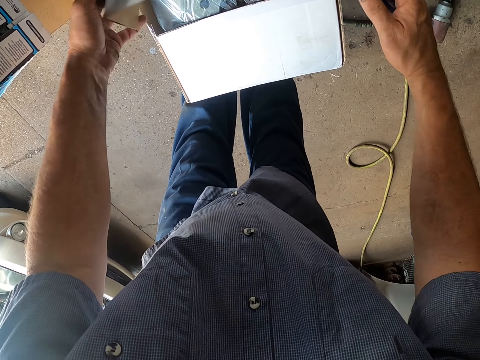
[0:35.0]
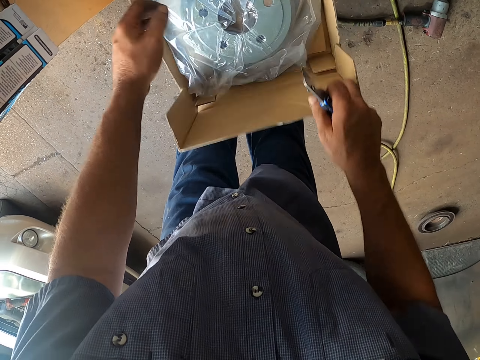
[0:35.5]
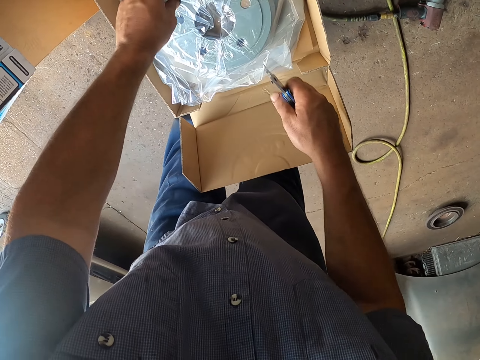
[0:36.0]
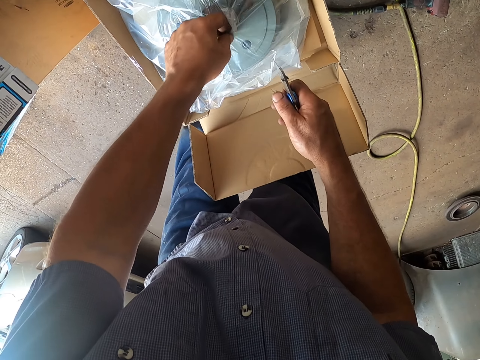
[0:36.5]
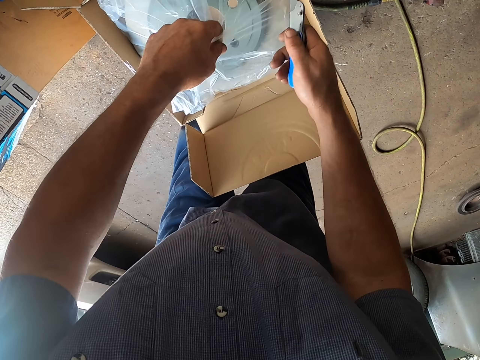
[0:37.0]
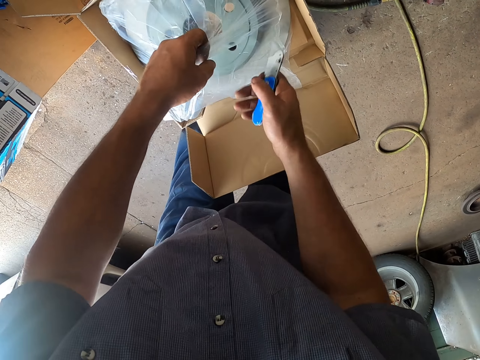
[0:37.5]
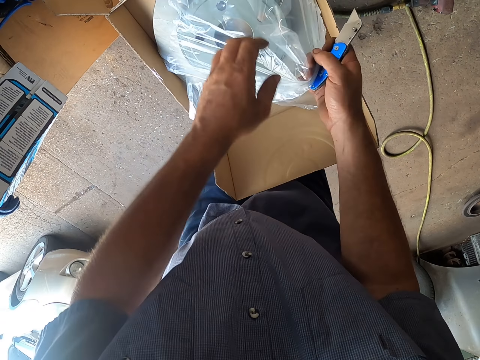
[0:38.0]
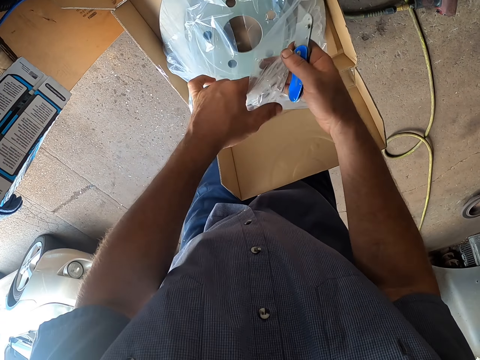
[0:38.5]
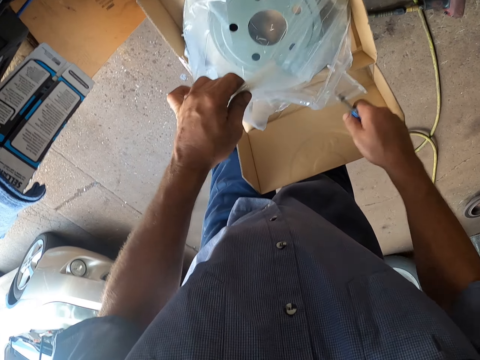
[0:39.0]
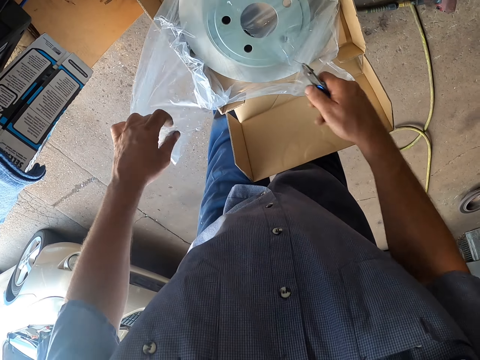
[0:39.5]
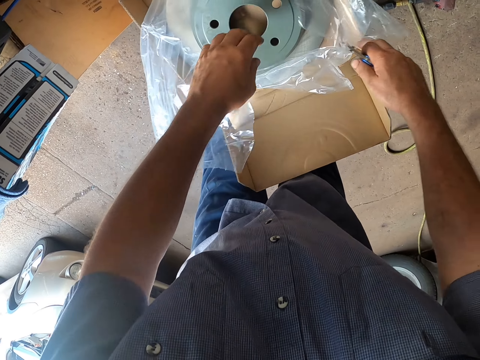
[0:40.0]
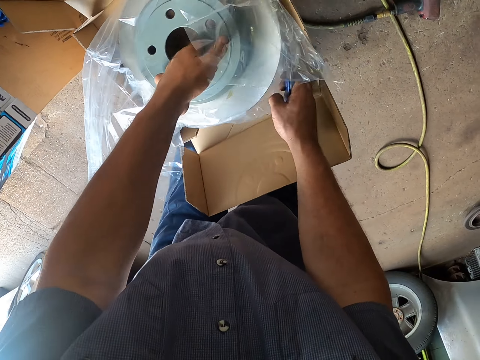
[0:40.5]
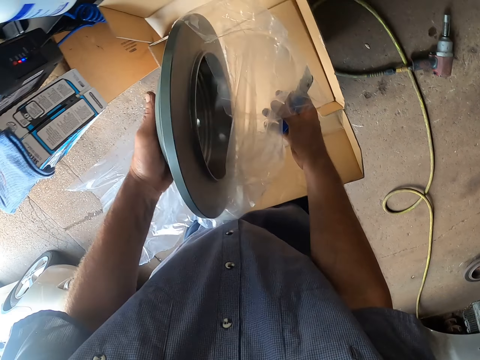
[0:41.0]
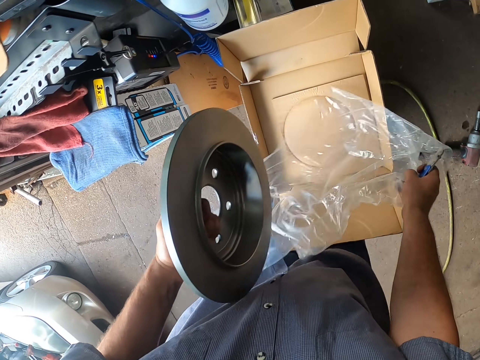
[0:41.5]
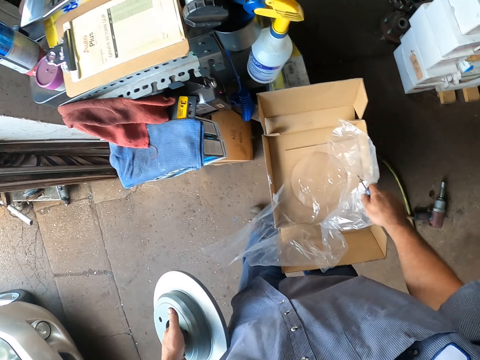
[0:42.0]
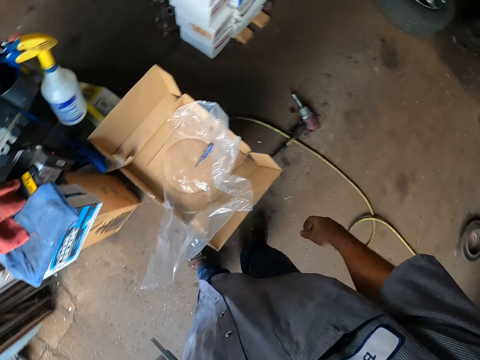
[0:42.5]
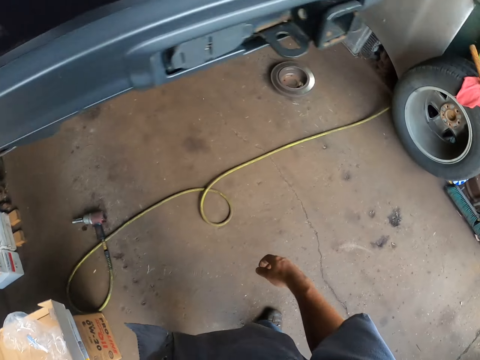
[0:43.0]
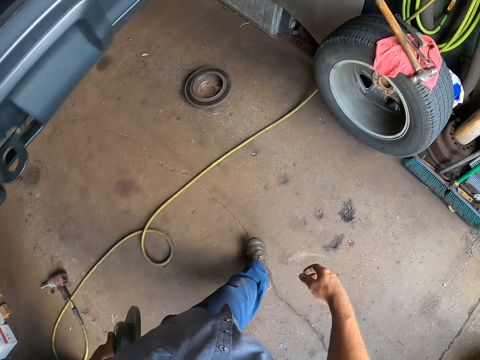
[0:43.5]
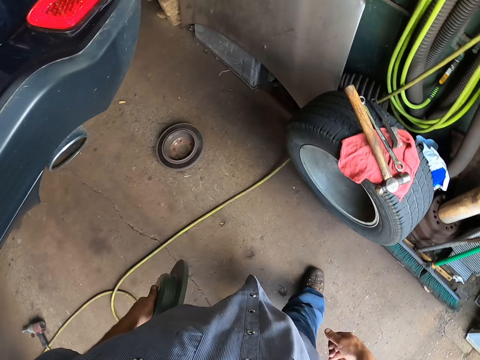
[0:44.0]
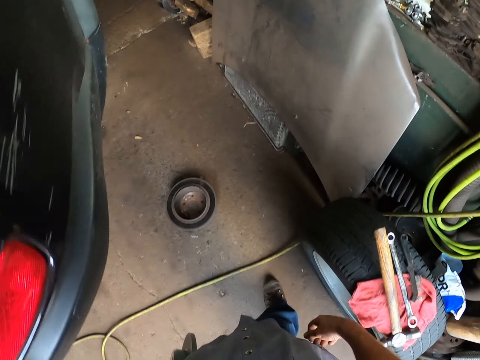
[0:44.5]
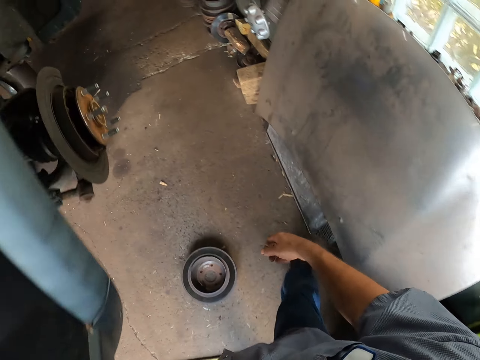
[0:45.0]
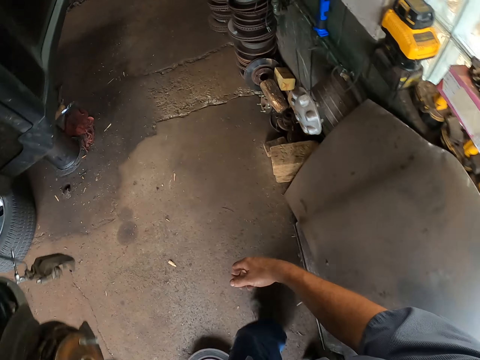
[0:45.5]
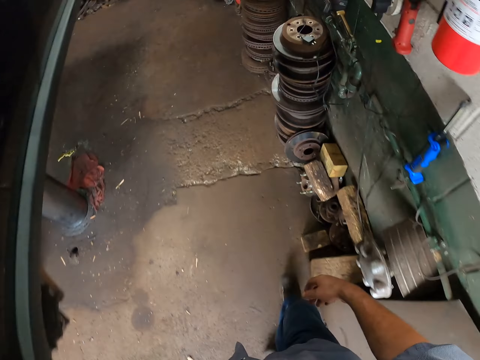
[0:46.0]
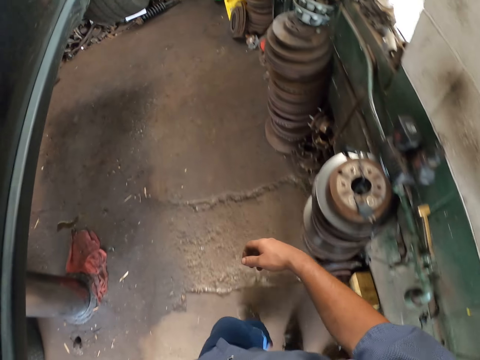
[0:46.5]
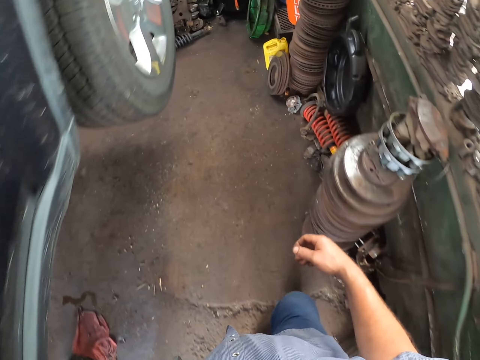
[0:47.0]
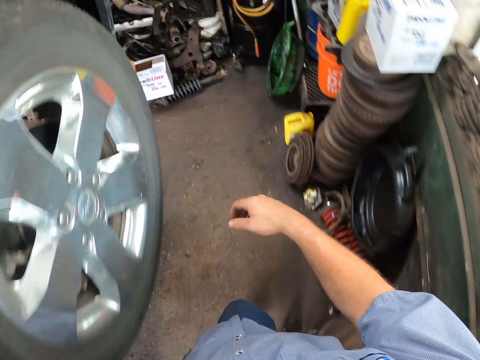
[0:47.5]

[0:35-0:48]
The camera wearer opens a nylon. They cut a paper. They pick up a rim. They drop the paper. They walk around the garage.

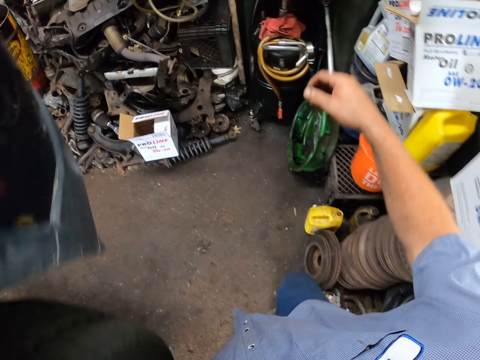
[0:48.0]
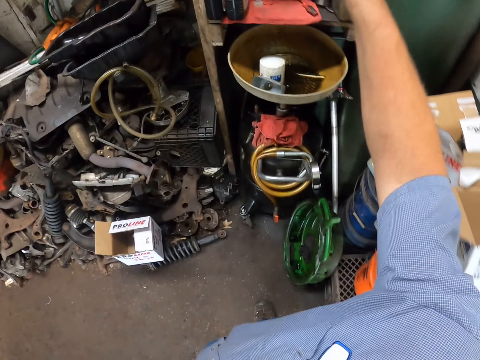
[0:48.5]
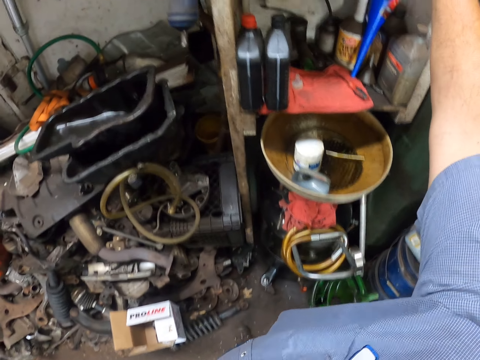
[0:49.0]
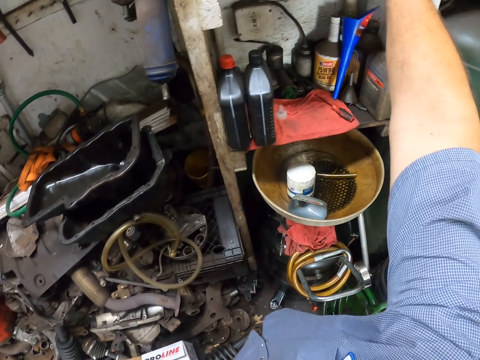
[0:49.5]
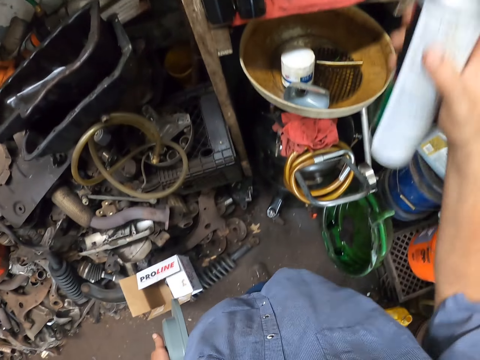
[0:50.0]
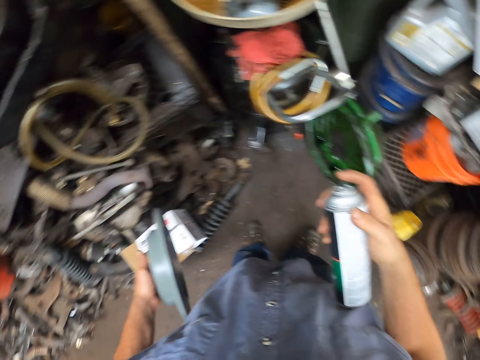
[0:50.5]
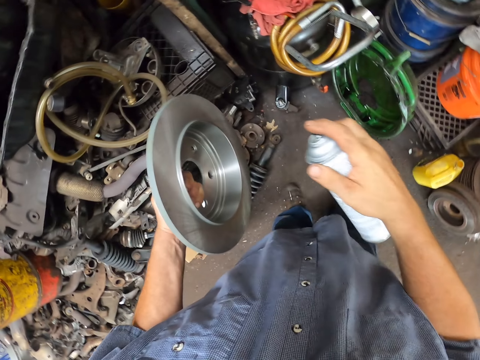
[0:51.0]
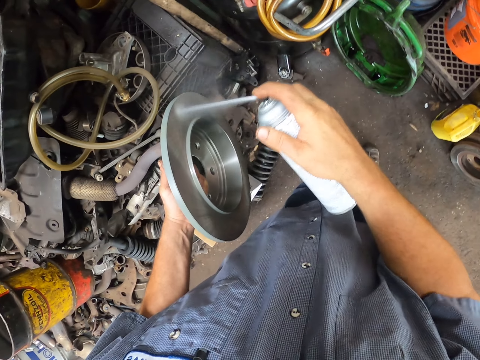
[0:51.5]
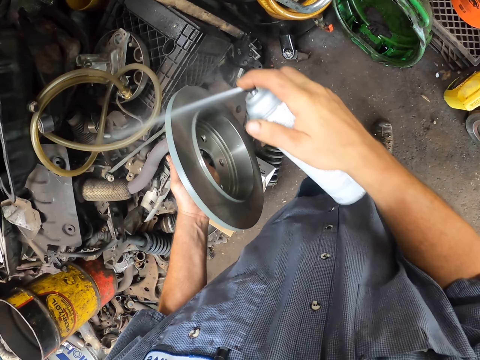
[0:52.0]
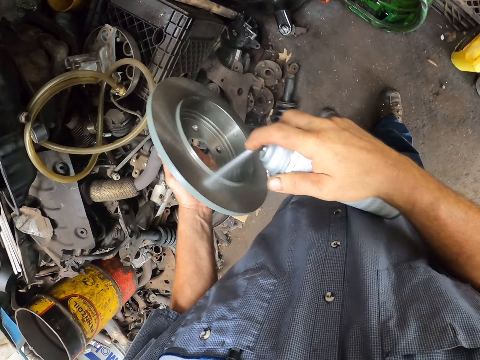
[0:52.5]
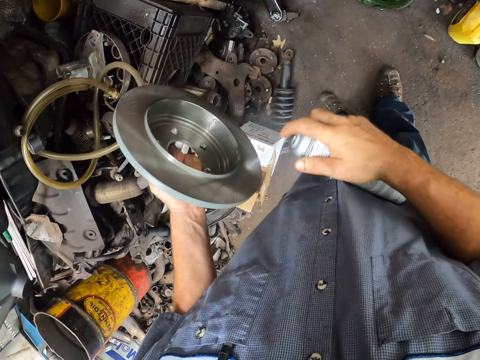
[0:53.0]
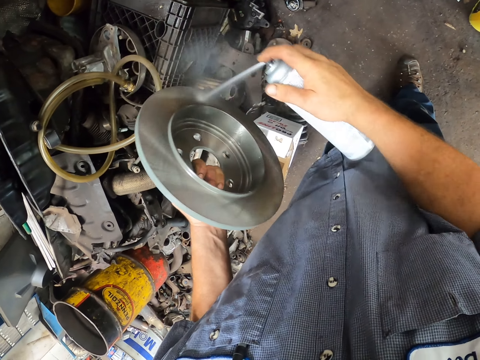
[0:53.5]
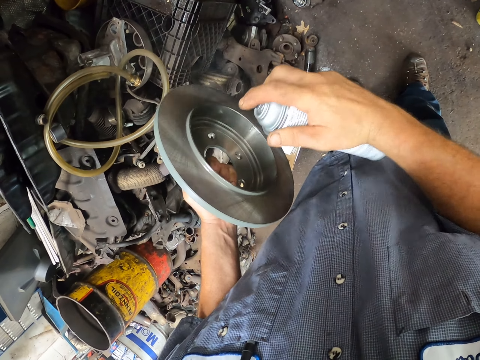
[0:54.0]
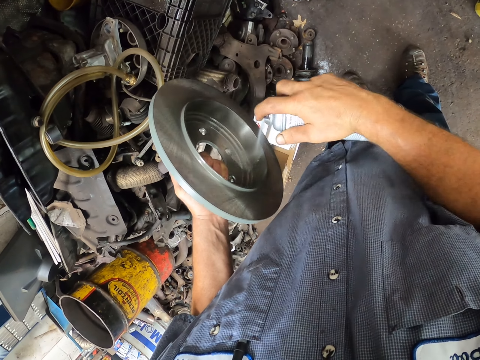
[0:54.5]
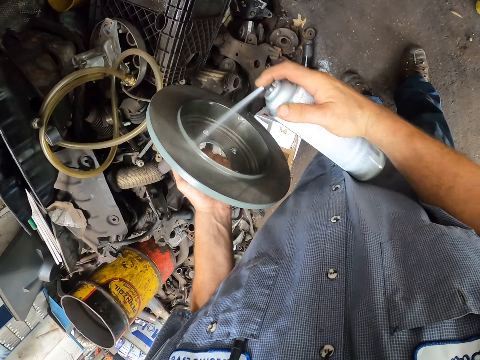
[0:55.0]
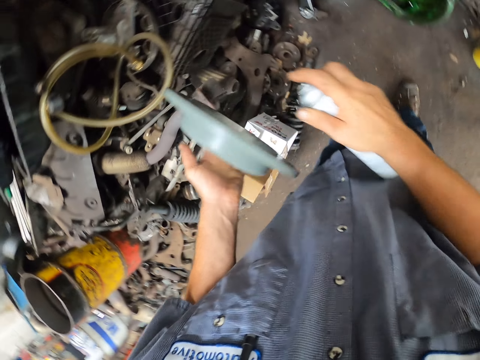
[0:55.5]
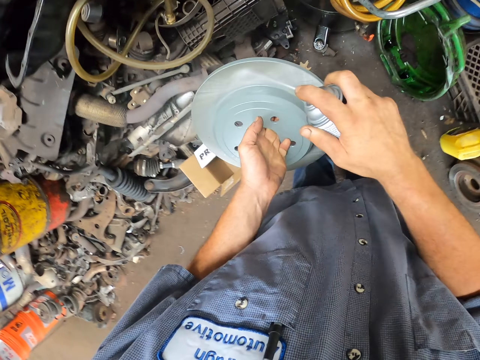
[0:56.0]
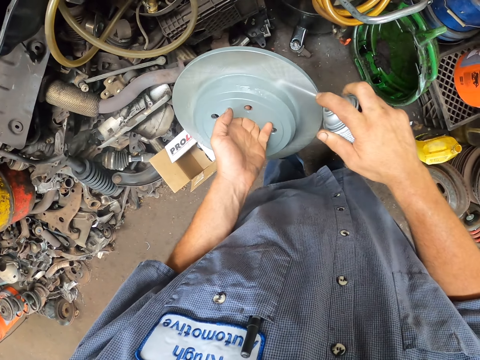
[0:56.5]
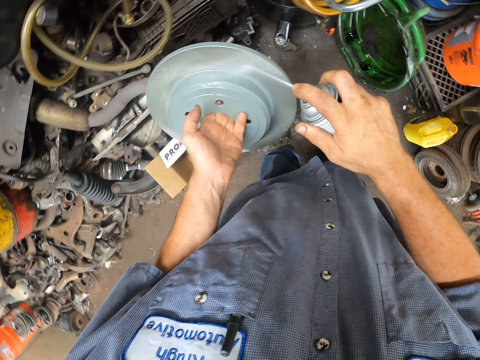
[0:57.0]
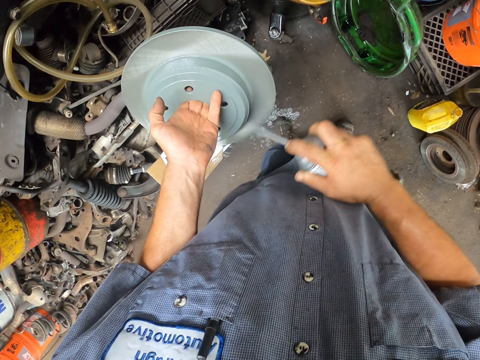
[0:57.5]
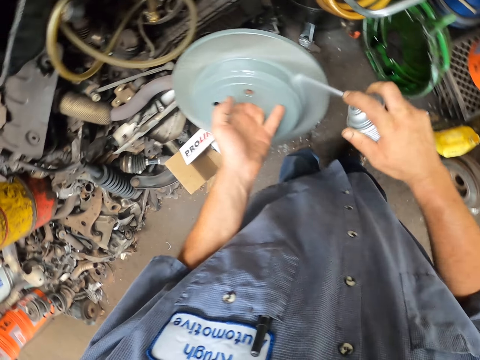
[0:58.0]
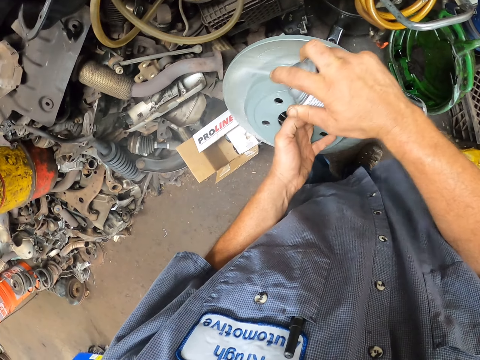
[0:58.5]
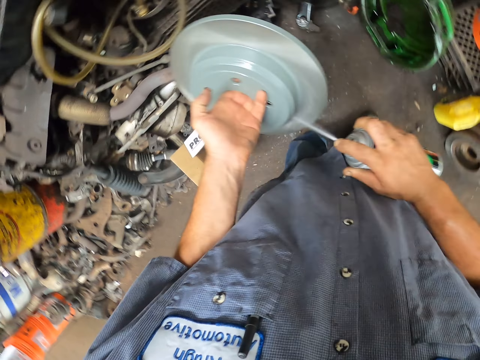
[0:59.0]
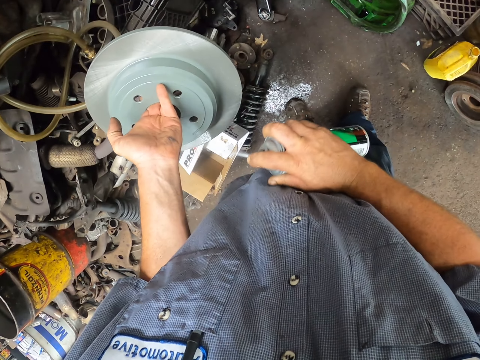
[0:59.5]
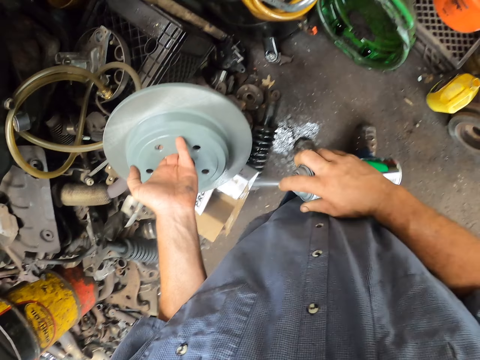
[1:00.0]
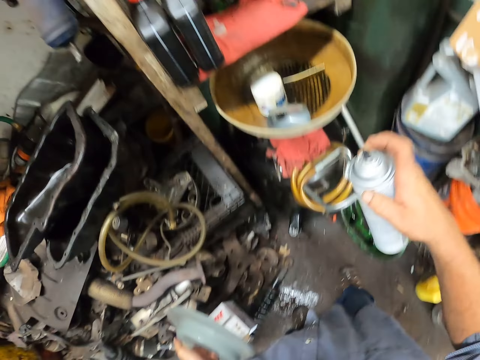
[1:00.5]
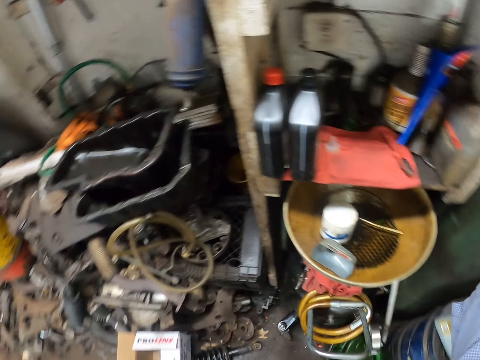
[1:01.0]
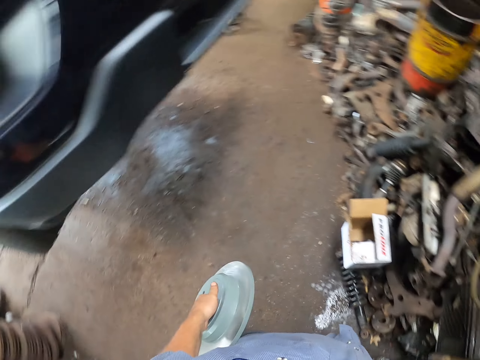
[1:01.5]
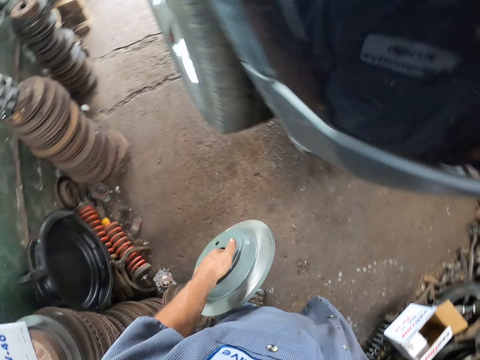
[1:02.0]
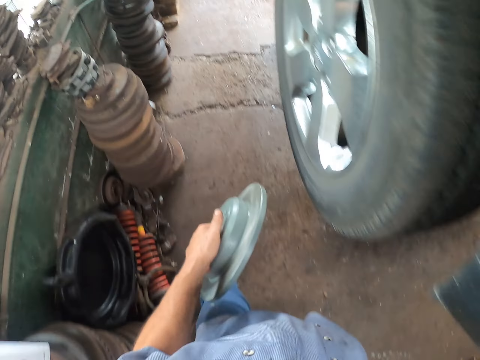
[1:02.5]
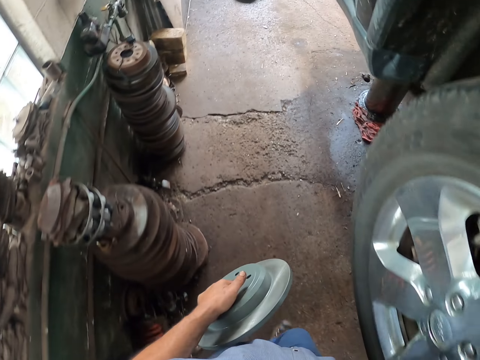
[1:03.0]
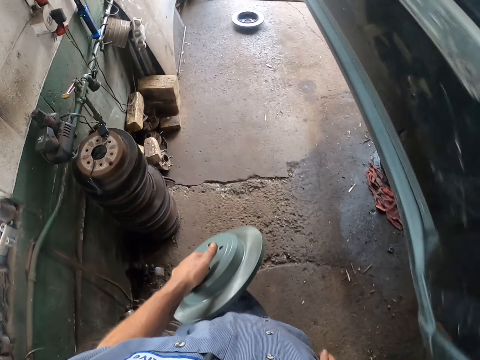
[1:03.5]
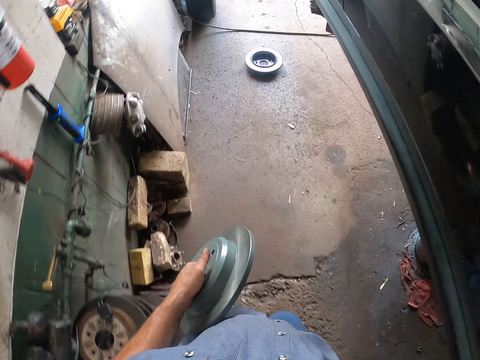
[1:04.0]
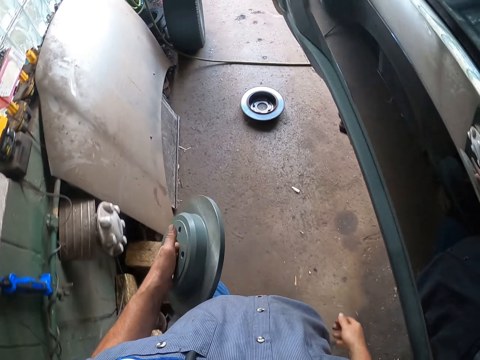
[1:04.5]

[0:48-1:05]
The camera wearer picks up a bottle of something. They spray the rim. They put the bottle on the shelf. They walk around the garage.
